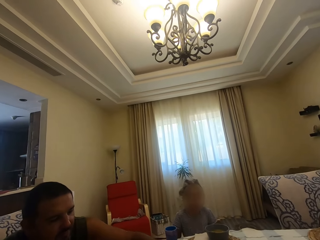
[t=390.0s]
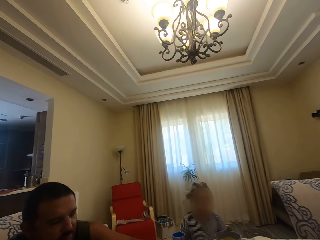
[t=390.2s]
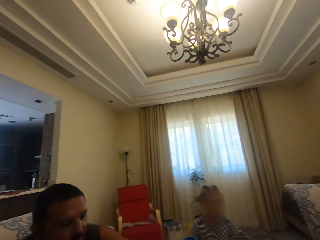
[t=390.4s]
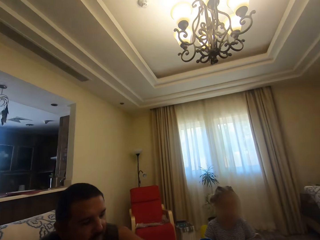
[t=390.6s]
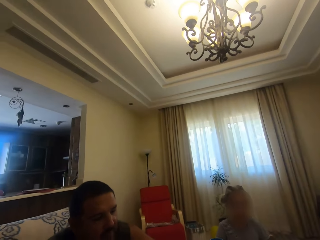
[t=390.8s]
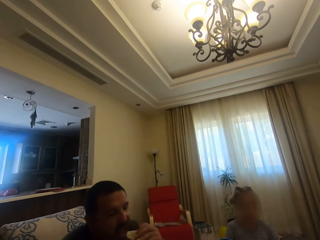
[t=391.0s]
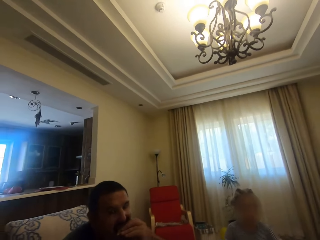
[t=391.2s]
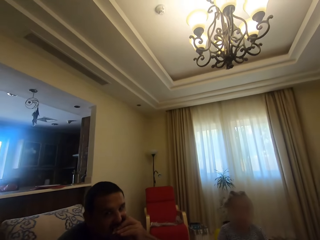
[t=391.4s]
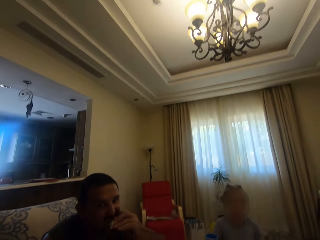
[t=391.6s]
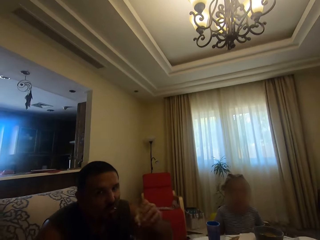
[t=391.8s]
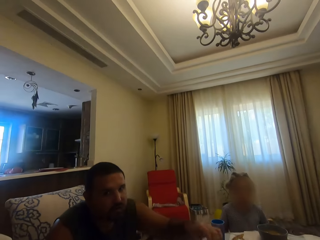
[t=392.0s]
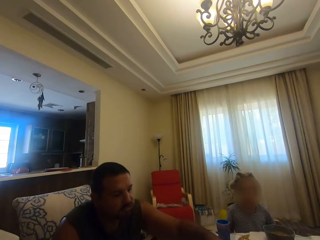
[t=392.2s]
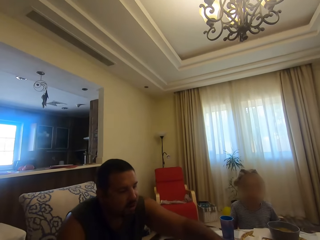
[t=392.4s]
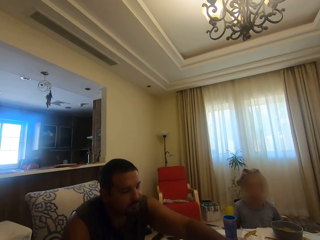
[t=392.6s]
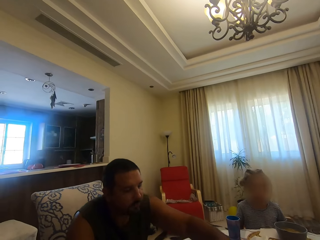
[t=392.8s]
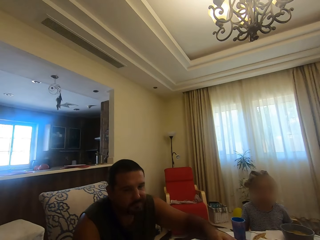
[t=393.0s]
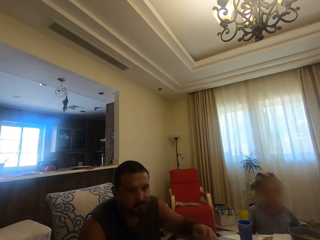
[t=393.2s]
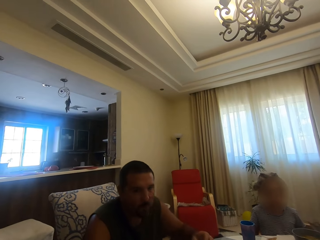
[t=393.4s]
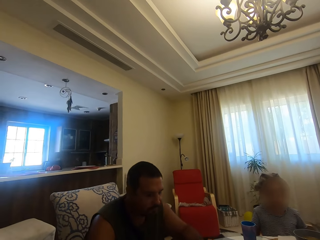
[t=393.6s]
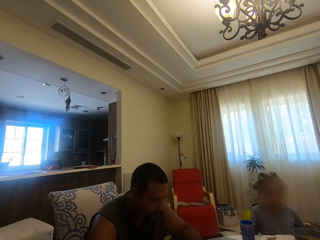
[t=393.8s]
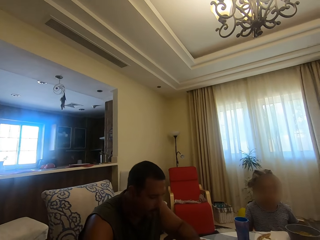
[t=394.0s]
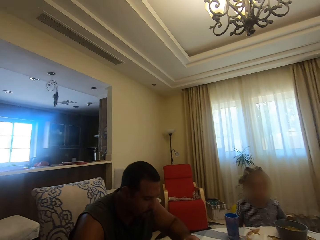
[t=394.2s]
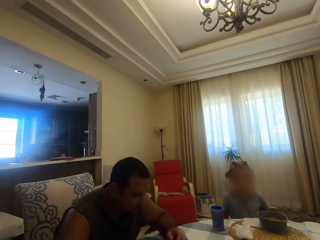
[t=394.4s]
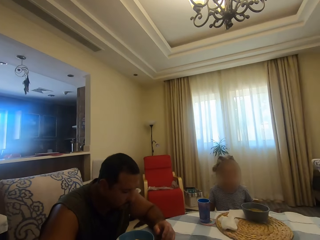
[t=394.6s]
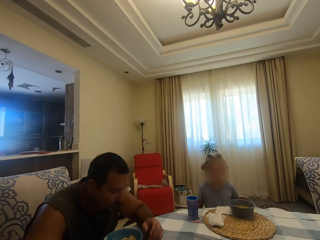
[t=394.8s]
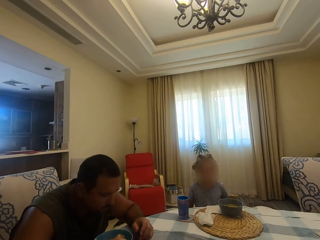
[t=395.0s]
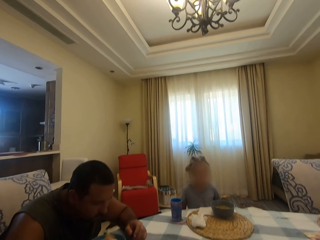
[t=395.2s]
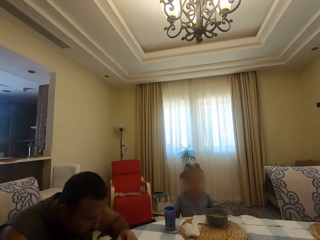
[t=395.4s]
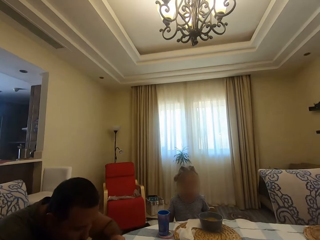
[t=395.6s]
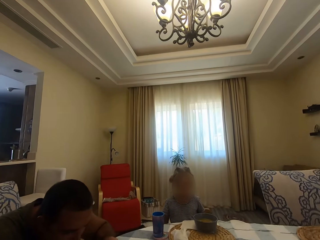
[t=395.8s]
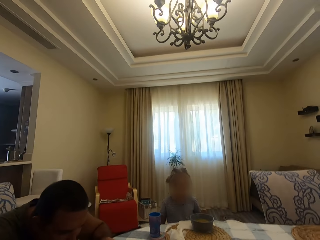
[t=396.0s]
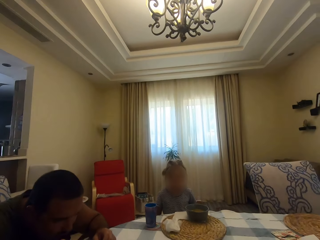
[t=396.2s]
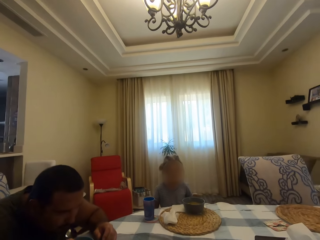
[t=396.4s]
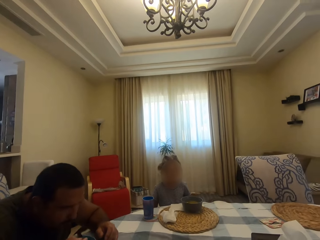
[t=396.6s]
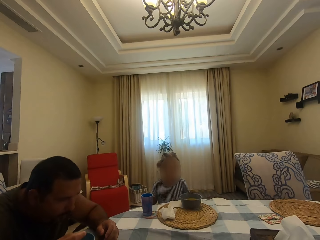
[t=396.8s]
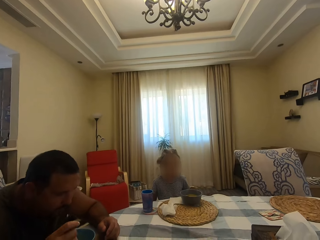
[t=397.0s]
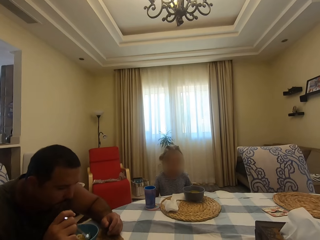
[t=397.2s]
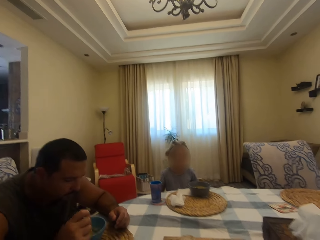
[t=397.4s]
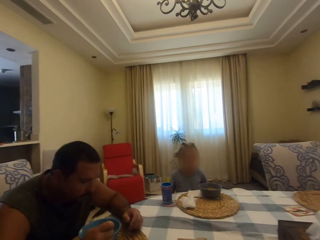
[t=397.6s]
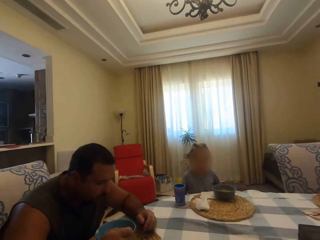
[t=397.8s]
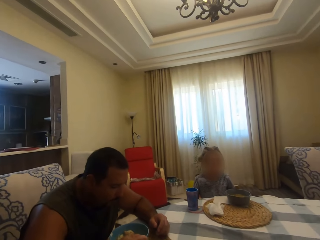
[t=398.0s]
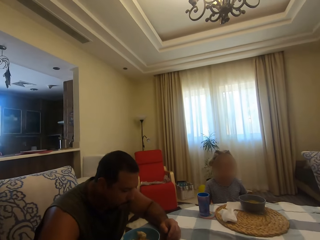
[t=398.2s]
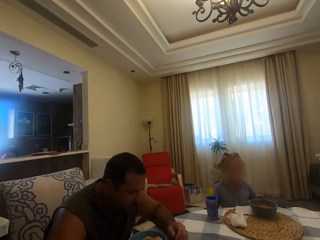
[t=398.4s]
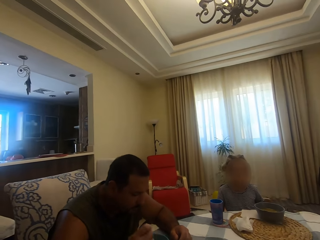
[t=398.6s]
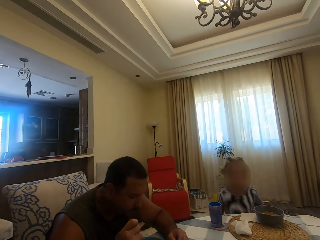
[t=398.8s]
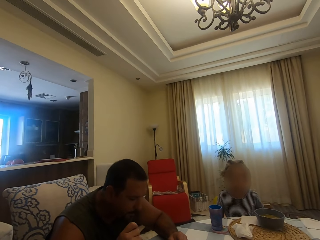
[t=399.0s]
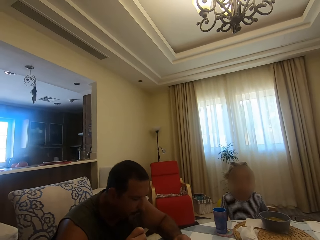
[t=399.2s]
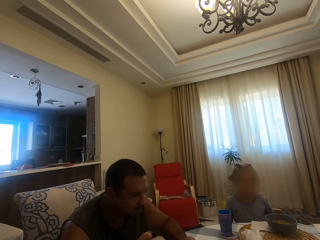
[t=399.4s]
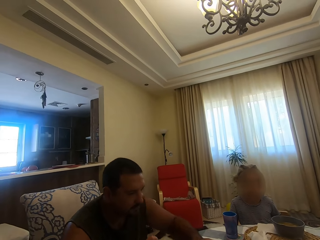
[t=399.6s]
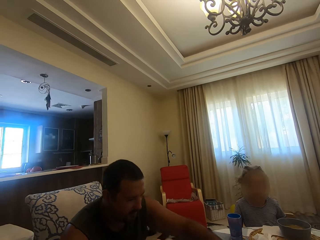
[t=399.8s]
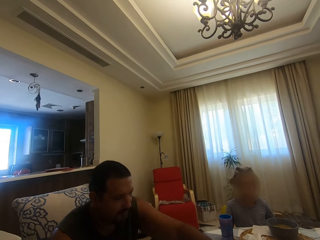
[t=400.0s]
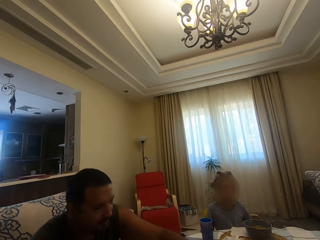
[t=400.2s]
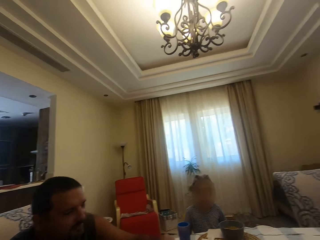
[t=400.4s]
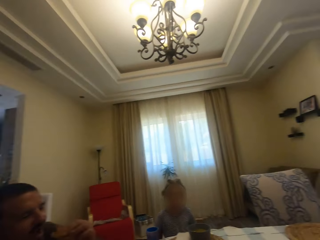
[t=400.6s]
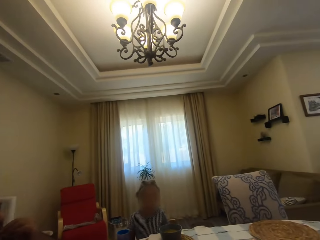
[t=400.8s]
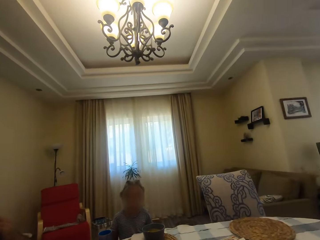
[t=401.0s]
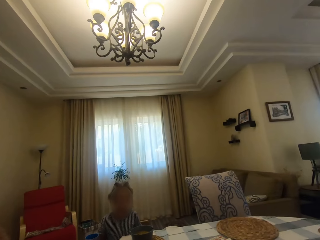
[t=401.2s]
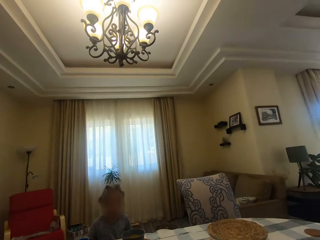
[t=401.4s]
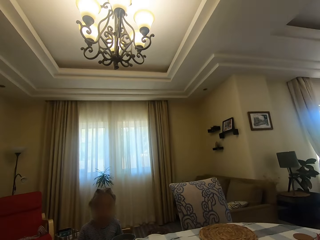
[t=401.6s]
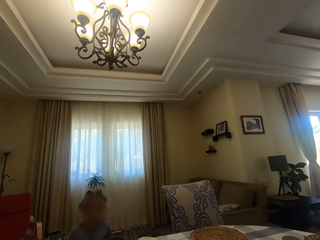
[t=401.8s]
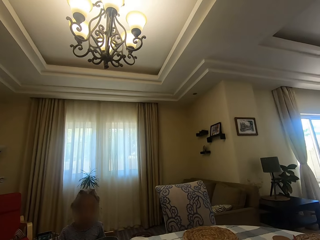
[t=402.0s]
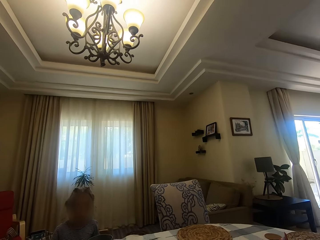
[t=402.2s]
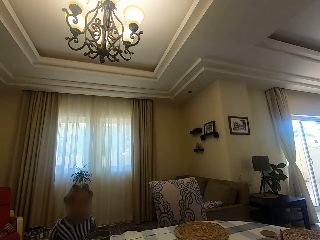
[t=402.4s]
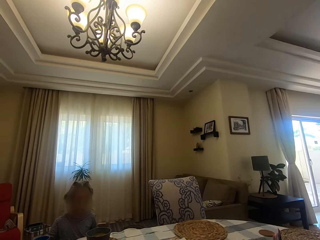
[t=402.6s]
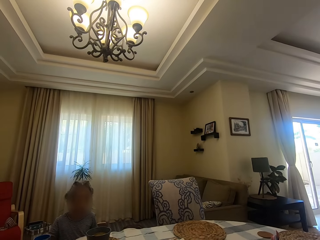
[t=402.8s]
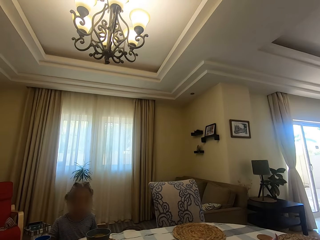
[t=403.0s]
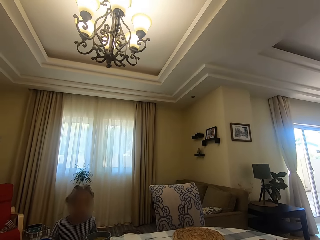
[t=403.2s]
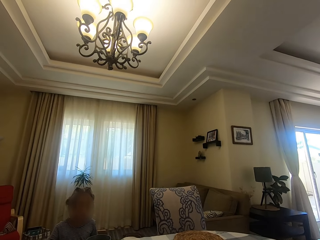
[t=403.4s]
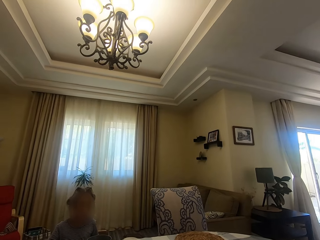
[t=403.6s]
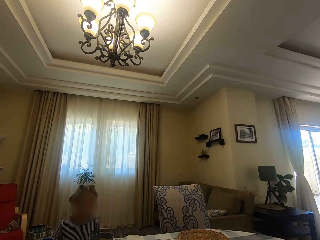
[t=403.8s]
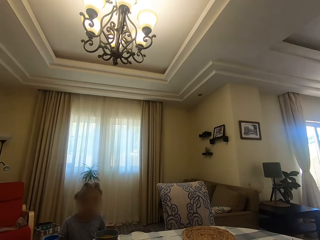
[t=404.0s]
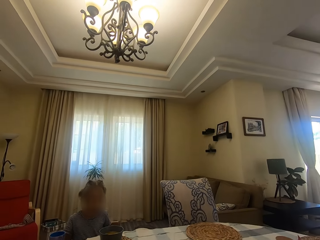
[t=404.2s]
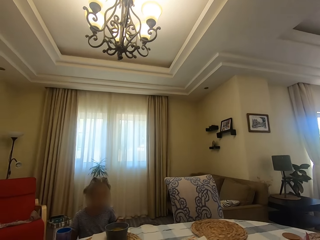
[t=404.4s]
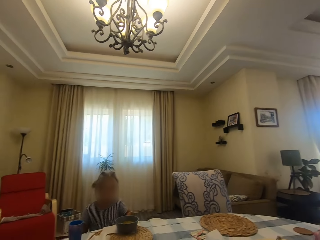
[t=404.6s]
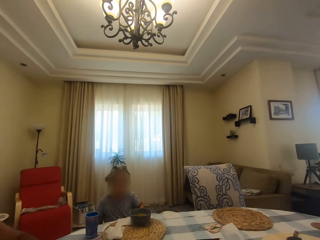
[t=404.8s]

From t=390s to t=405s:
A man bites something. The camera wearer talks with the man. The man puts something on the board on the table and chews his food. The man scoops soup in the bowl with a spoon, puts soup in the mouth with a spoon, and scoops soup in the bowl with a spoon. The camera wearer talks with the man. The man picks up something on the board on the table and bites something. The camera wearer looks around.

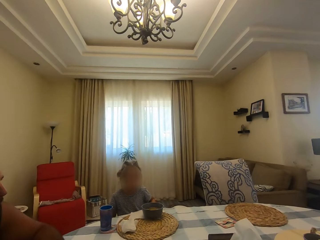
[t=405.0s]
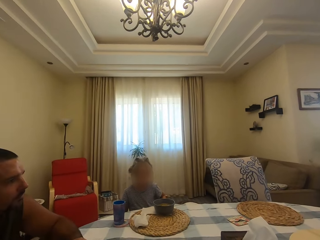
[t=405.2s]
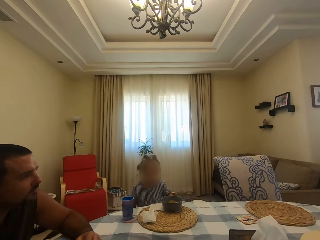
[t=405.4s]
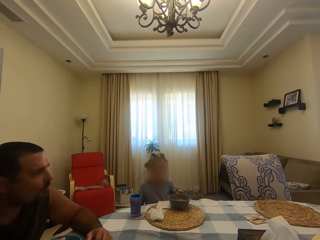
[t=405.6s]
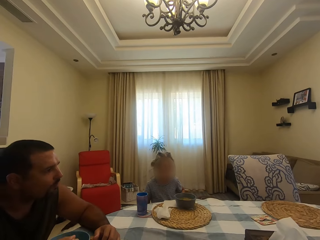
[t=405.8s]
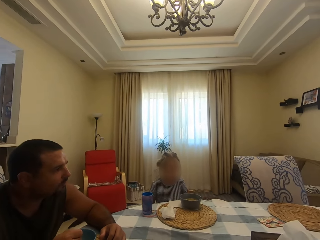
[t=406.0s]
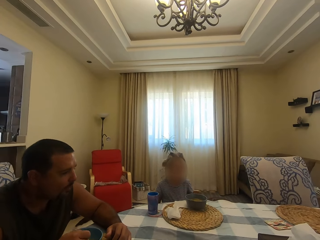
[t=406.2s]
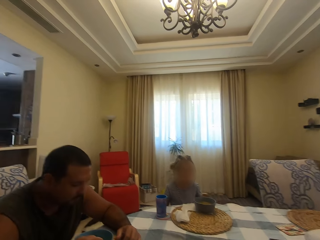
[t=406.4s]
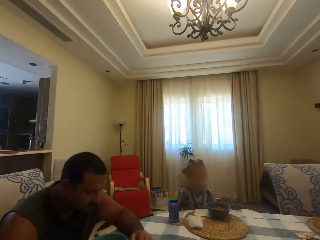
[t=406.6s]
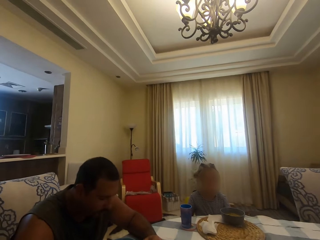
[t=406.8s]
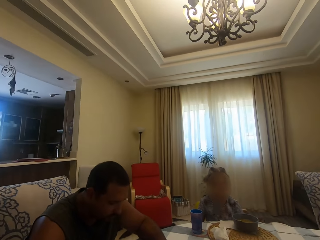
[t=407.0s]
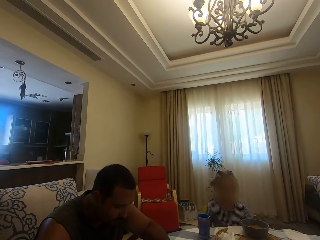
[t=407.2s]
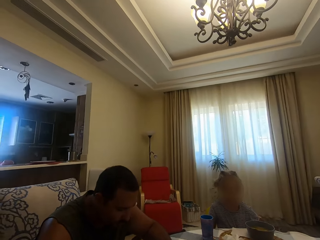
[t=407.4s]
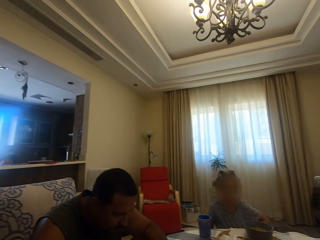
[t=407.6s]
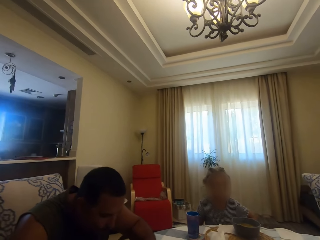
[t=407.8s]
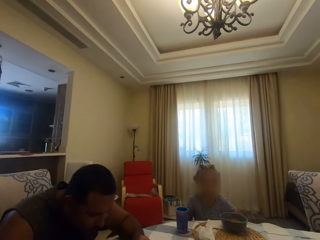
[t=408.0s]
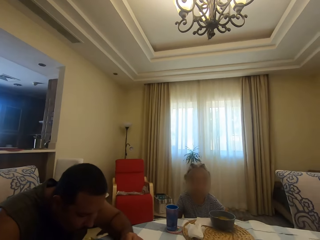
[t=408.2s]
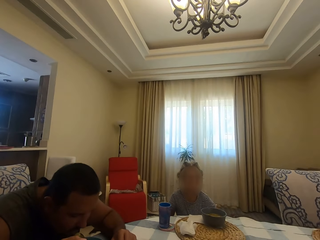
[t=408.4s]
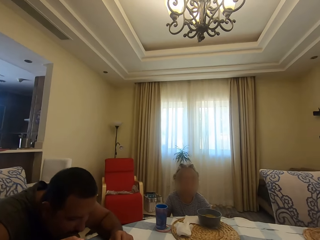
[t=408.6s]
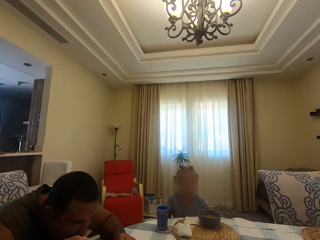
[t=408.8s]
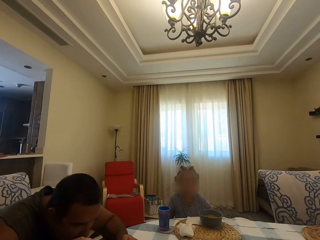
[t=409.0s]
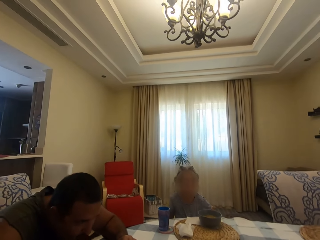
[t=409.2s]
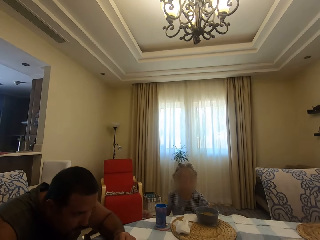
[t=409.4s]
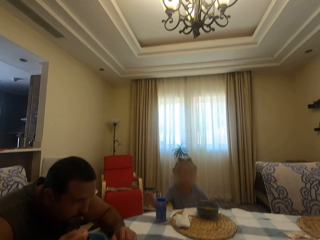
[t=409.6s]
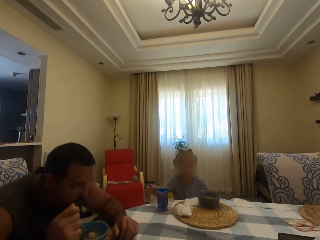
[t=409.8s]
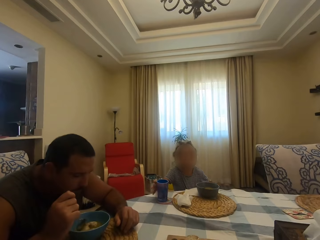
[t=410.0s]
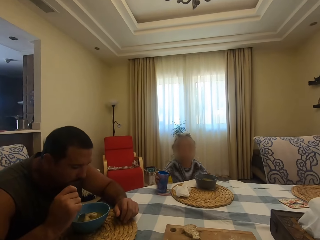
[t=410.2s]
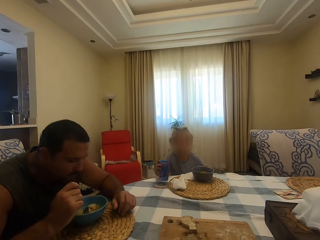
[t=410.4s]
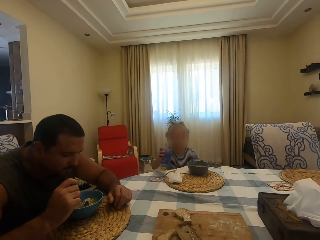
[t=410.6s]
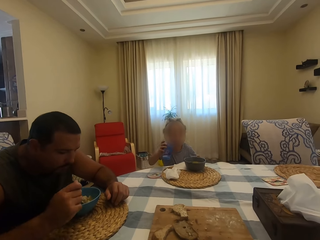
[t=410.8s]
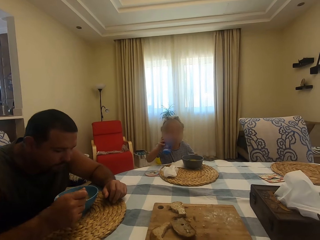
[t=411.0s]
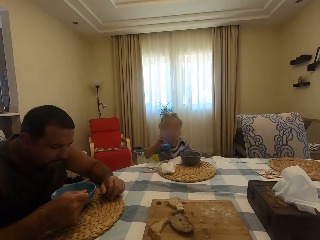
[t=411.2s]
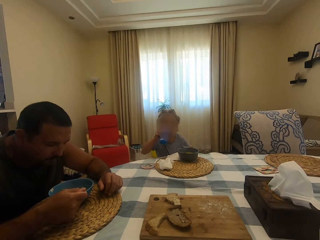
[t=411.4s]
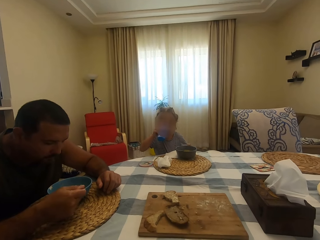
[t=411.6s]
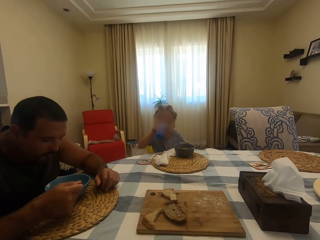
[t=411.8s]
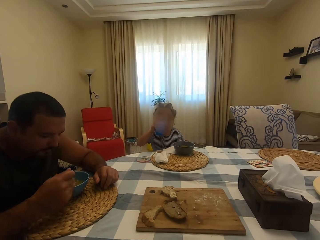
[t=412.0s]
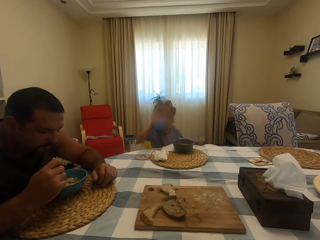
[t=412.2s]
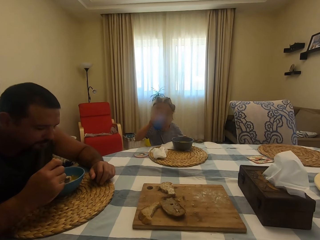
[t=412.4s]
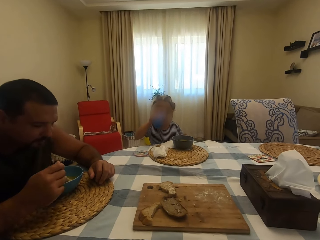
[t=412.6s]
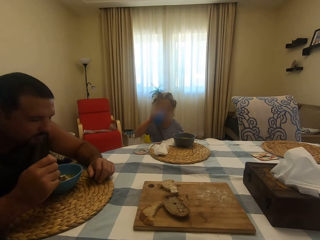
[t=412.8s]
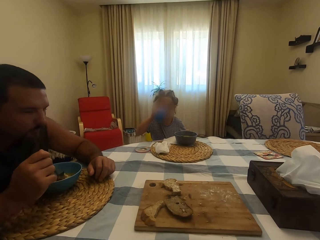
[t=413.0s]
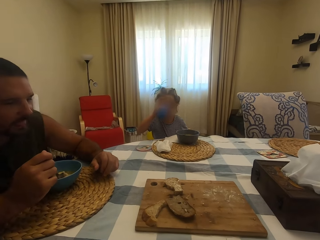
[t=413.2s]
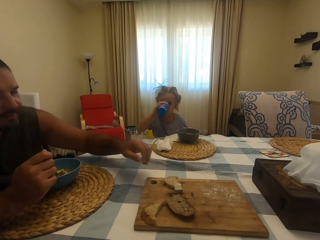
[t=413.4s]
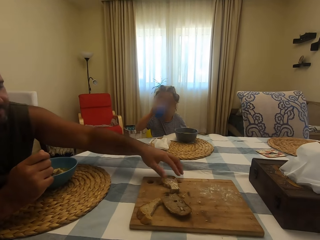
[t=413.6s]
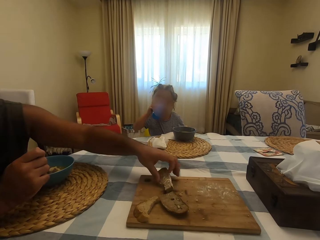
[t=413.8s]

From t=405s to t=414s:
A man chews his food and scoops soup in the bowl with a spoon. The camera wearer talks with the man. The man puts soup in the mouth with a spoon. A girl picks up a glass on the table. The man picks up a cup. The man stirs soup in a bowl with a spoon. The girl drinks something with the glass.
